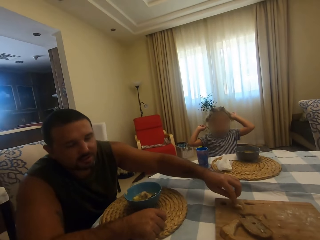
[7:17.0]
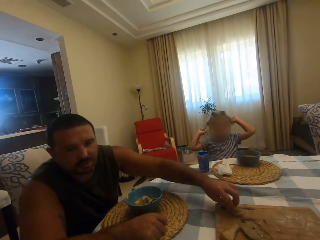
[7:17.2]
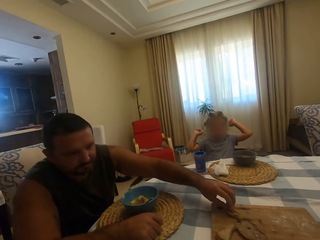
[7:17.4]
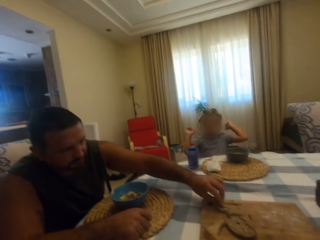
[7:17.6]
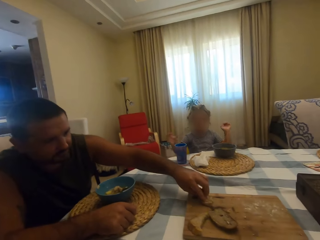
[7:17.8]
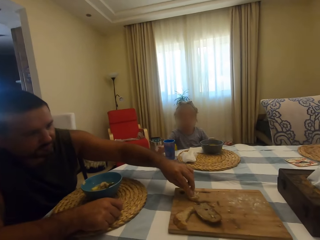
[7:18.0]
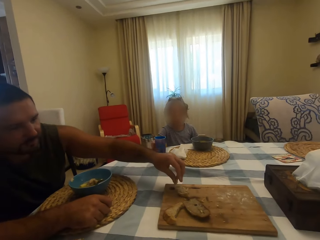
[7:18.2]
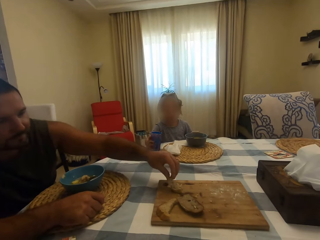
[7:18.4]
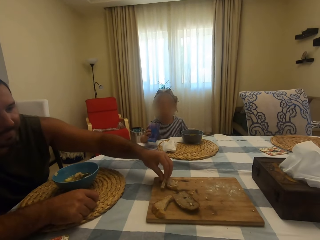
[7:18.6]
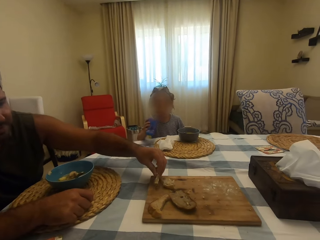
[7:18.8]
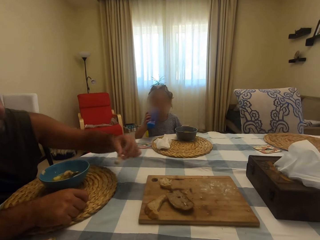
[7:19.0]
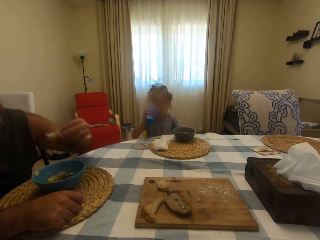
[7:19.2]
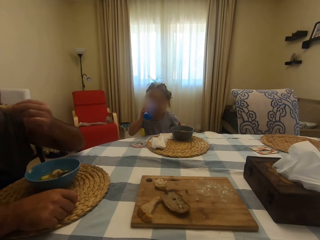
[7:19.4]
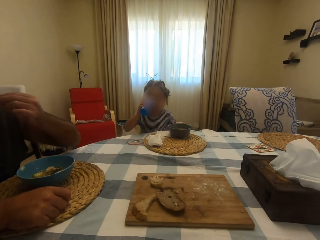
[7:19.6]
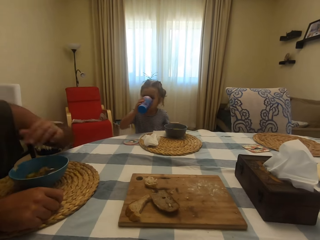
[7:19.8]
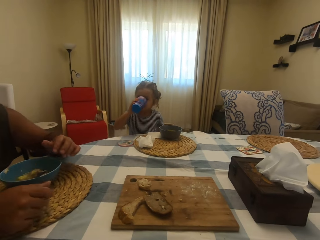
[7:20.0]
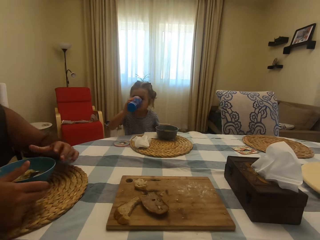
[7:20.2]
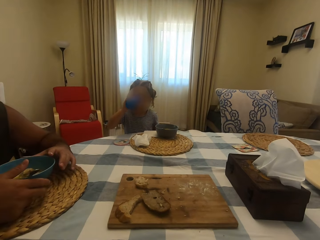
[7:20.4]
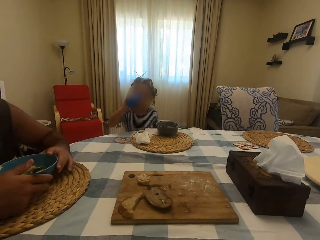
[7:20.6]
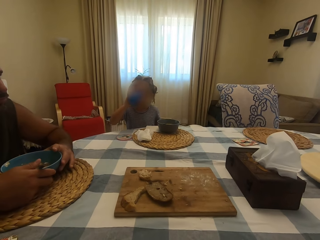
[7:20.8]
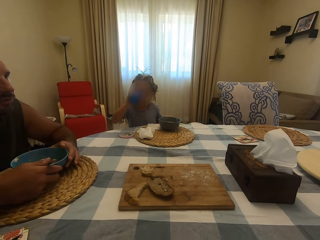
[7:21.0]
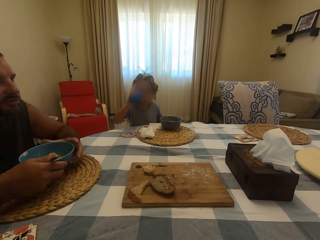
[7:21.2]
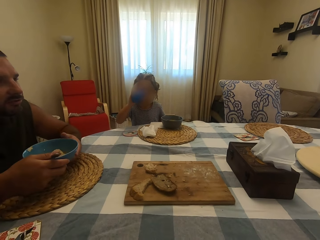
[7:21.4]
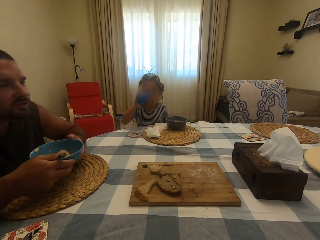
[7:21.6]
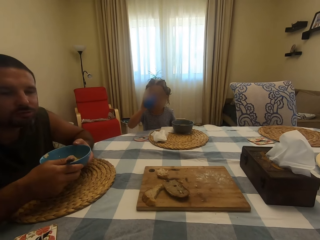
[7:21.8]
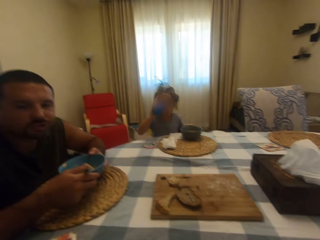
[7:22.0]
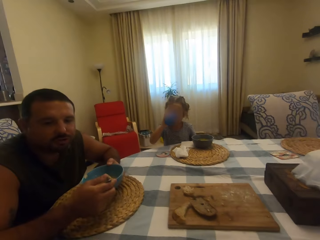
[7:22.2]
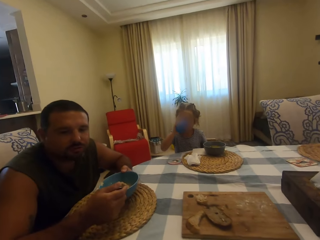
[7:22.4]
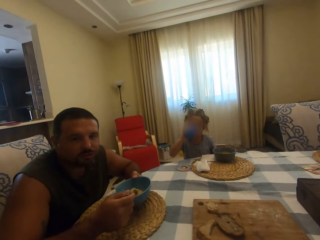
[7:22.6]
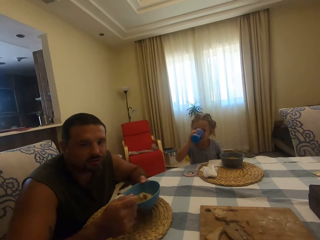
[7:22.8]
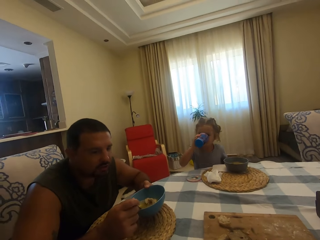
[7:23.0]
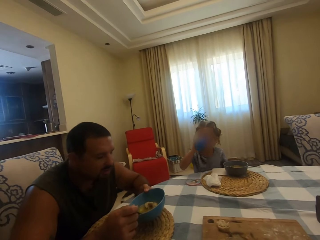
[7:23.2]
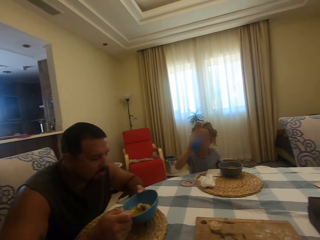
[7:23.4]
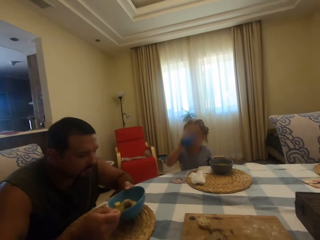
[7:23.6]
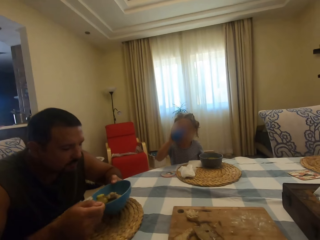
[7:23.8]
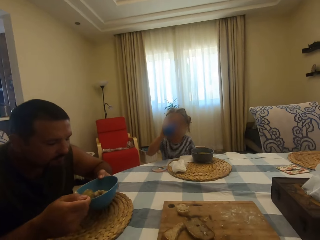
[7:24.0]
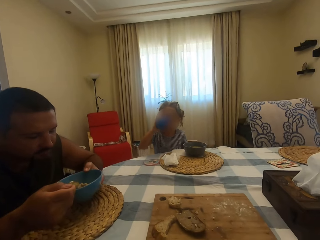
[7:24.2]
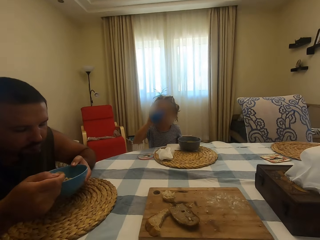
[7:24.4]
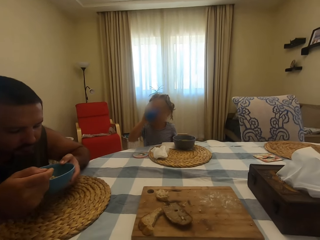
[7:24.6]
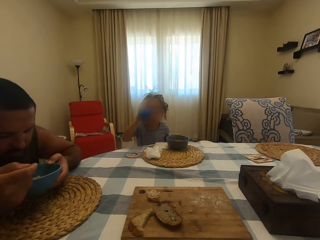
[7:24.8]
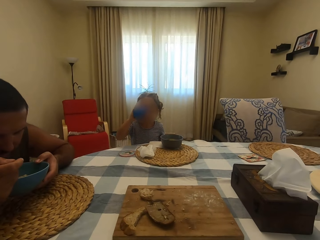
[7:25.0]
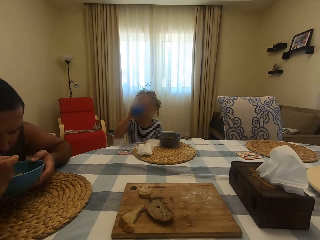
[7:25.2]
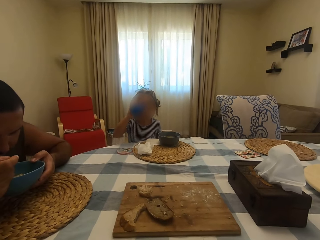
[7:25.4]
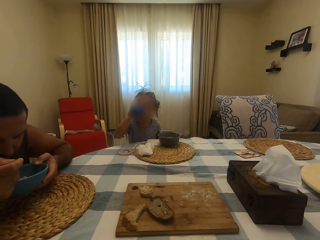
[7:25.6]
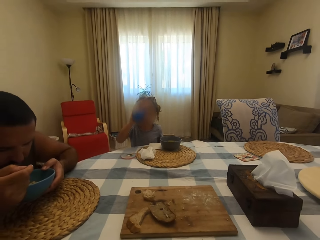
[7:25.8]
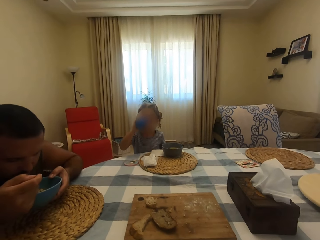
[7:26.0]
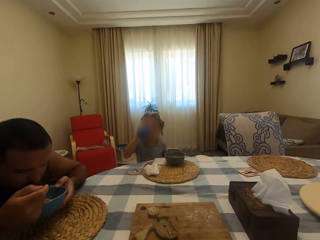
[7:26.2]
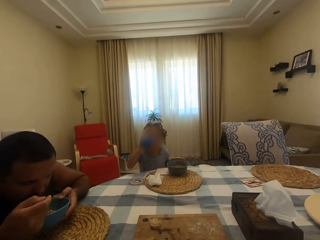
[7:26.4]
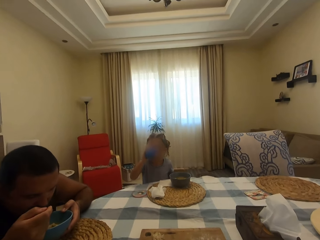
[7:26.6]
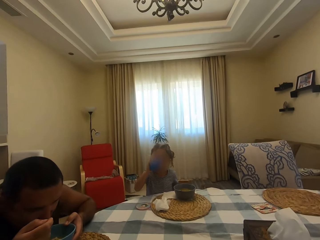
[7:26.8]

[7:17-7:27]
A man talks with the camera wearer. The camera wearer eats. A girl picks up a glass on the table and drinks something with the glass. The man eats bread and picks up a bowl on the table. The man talks with the camera wearer. The man scoops soup in the bowl with a spoon and puts soup in the mouth with a spoon.

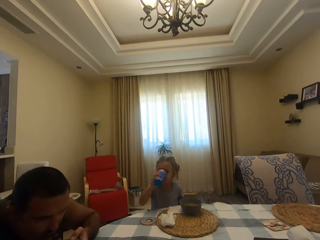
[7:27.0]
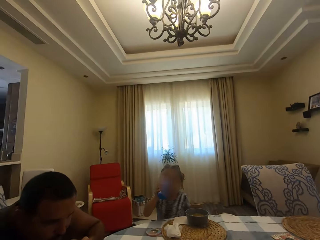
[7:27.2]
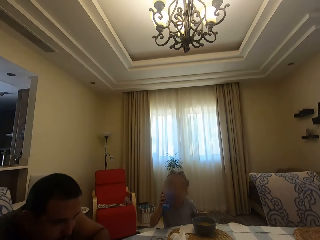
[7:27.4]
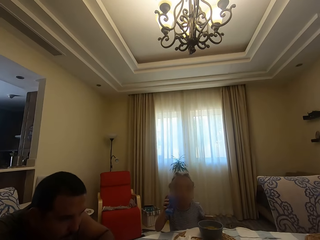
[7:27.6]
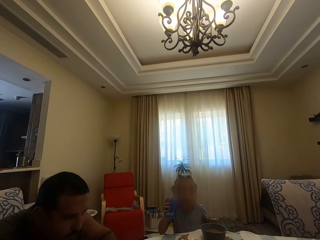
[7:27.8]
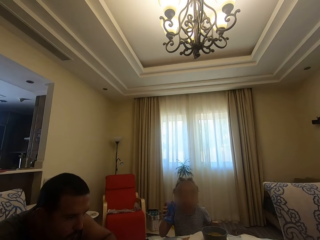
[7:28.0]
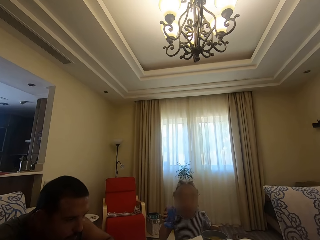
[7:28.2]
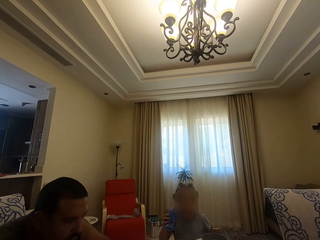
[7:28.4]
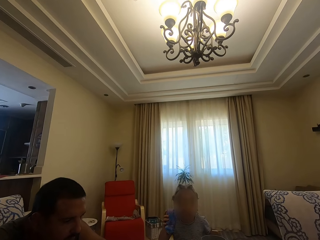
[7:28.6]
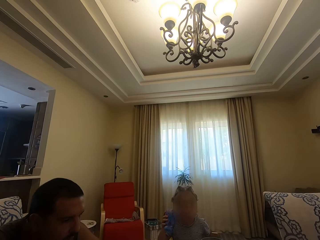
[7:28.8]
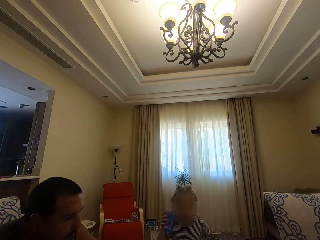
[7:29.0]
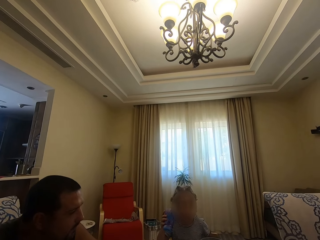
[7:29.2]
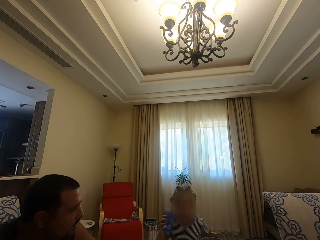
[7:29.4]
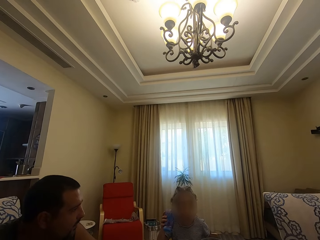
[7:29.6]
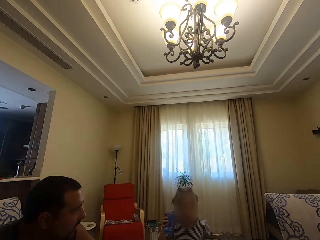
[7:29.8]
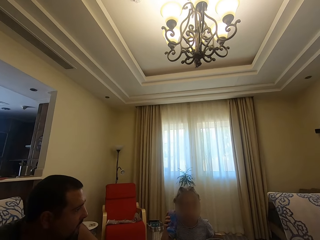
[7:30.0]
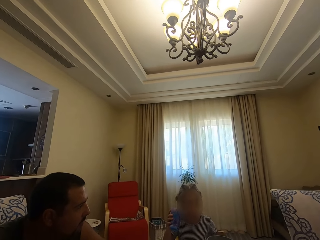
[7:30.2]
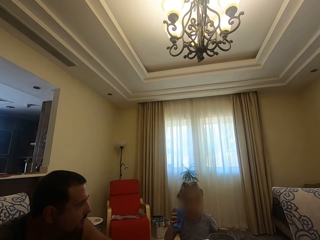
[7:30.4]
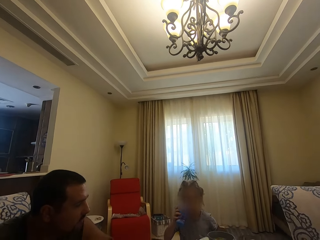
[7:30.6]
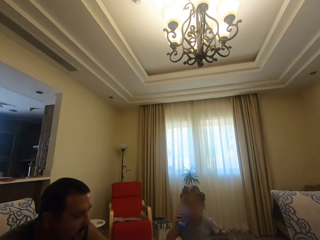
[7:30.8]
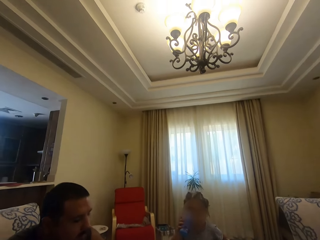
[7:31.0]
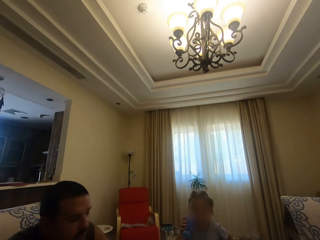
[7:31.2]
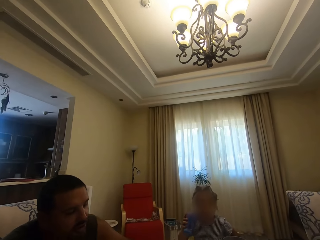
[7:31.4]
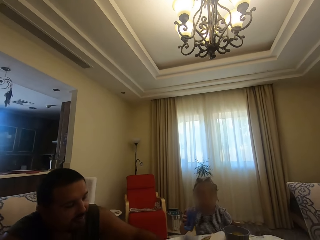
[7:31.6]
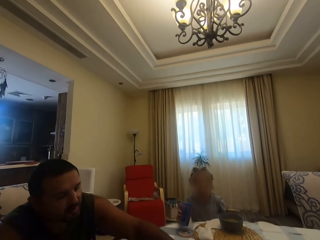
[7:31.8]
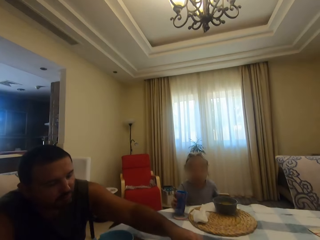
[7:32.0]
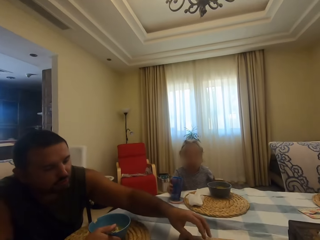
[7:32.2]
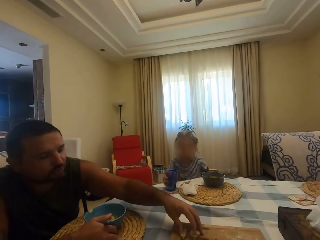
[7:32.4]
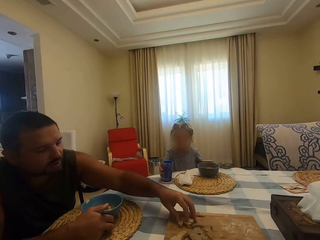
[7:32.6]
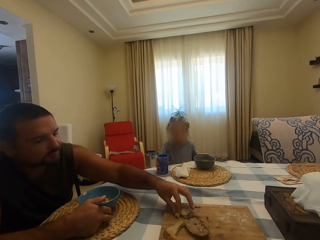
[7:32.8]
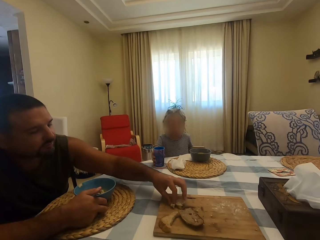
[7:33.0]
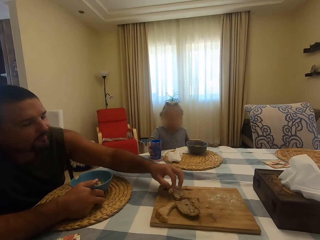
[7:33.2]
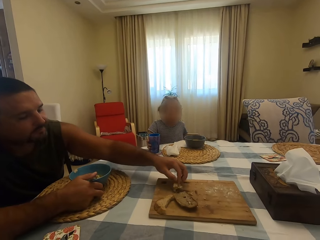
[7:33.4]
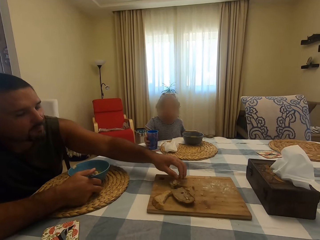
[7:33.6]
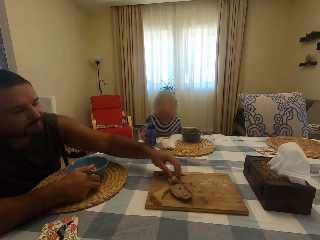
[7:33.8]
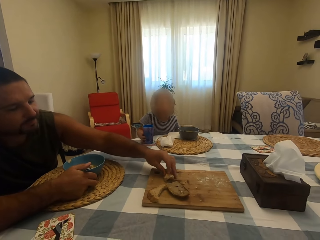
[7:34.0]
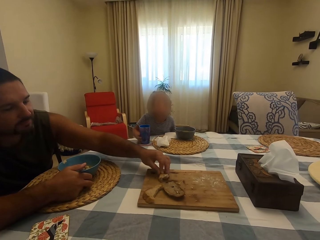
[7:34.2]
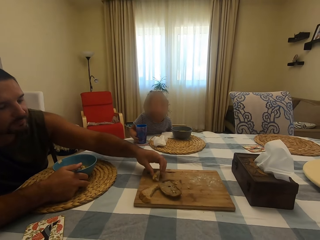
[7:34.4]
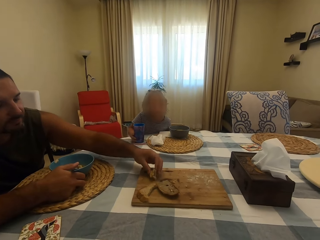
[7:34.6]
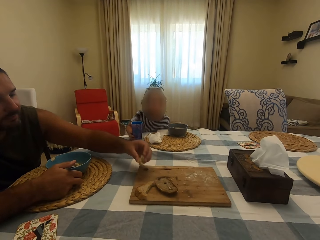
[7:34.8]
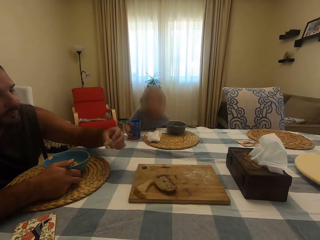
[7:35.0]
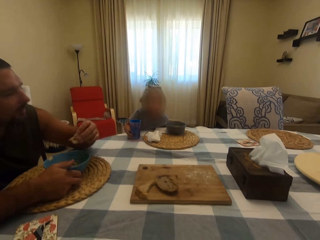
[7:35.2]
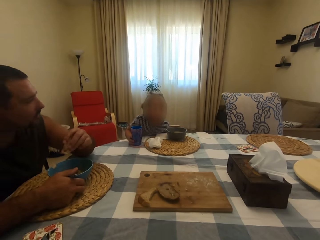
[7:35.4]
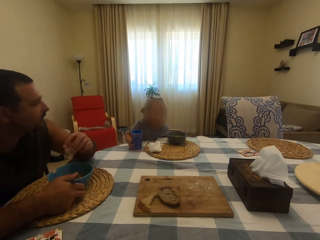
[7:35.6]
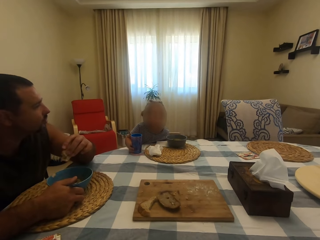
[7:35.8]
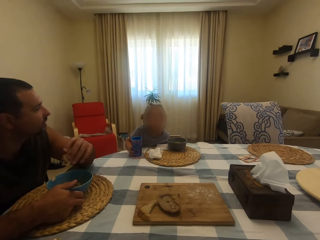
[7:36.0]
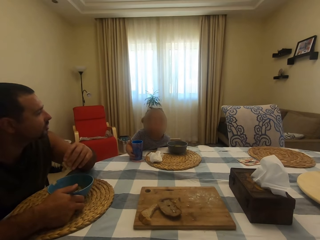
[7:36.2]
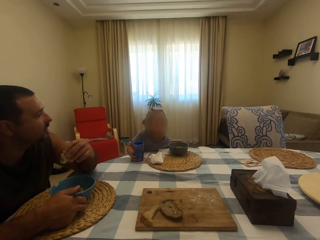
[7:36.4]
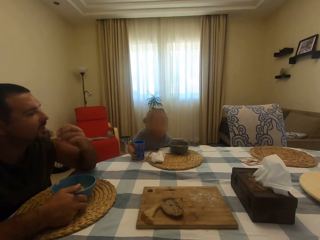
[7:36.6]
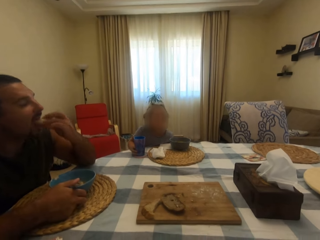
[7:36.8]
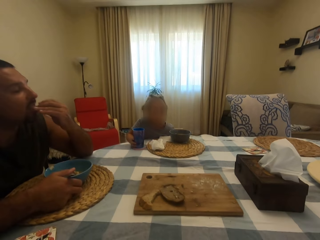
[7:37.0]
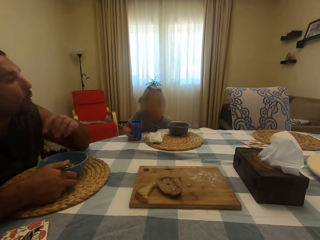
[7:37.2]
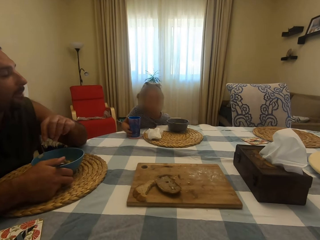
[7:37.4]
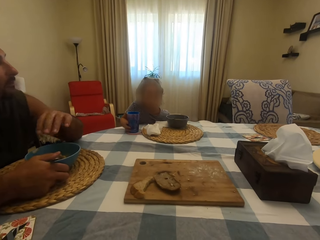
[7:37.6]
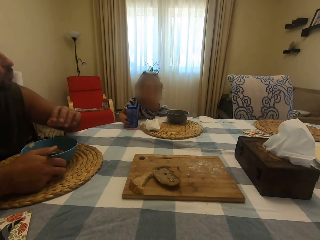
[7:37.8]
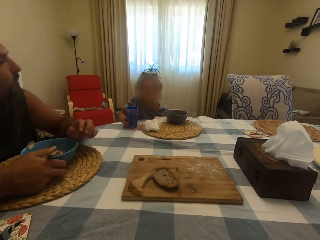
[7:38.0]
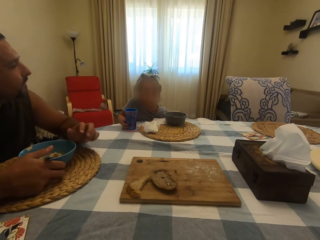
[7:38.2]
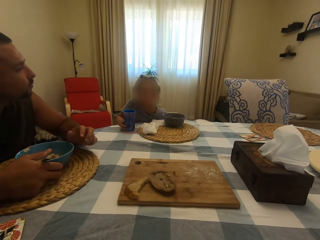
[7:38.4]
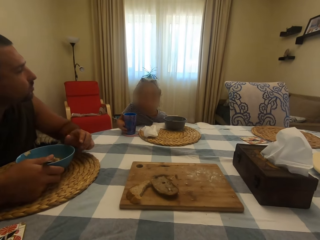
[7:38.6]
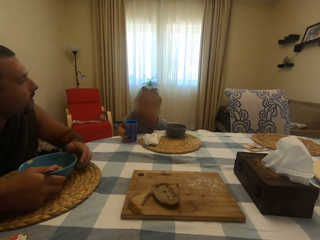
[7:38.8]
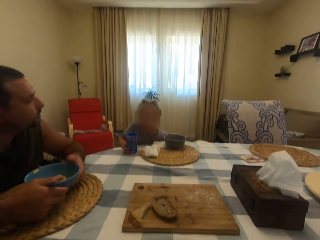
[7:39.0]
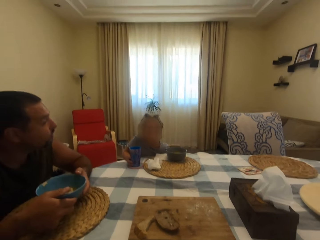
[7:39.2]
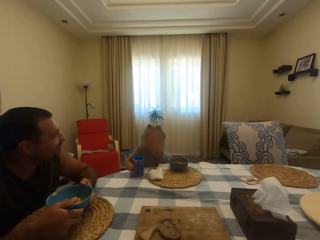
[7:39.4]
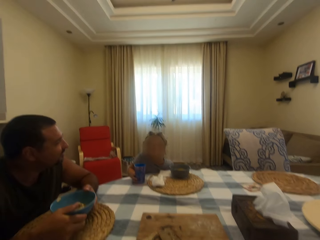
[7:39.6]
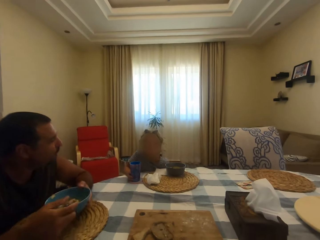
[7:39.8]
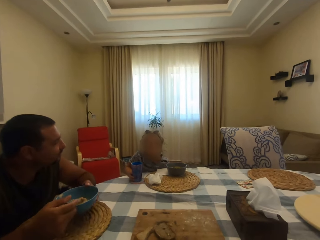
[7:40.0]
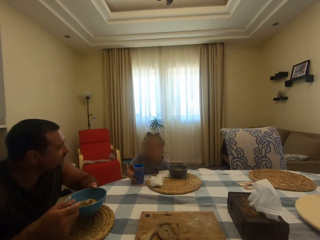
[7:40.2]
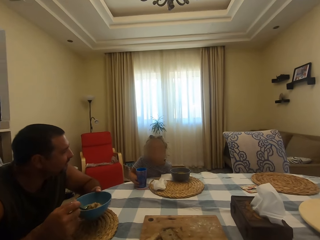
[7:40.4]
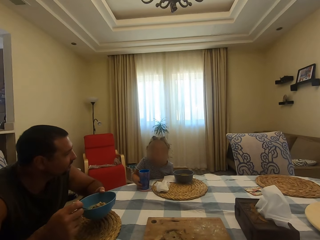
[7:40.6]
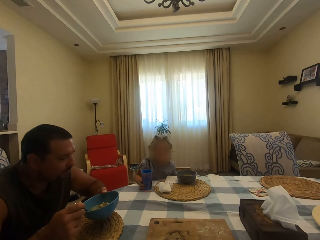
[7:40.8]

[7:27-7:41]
A man eats and looks around. A girl looks around. The girl talks with the camera wearer and the man. The girl drinks something with a glass. The camera wearer looks around. The girl holds the glass on the table. The man picks up bread on the board on the table. The camera wearer looks around. The girl talks with the camera wearer and the man. The man looks around, eats the bread, leans his hand on the table, and looks around. The camera wearer looks around.
